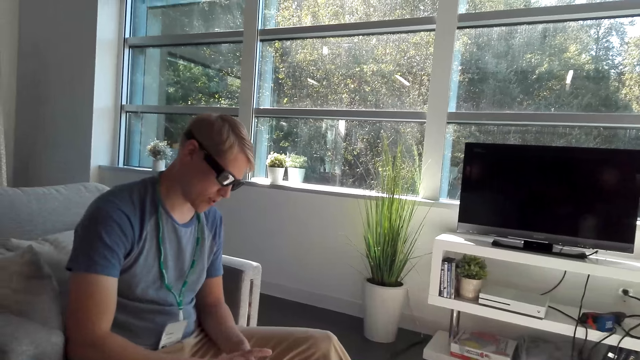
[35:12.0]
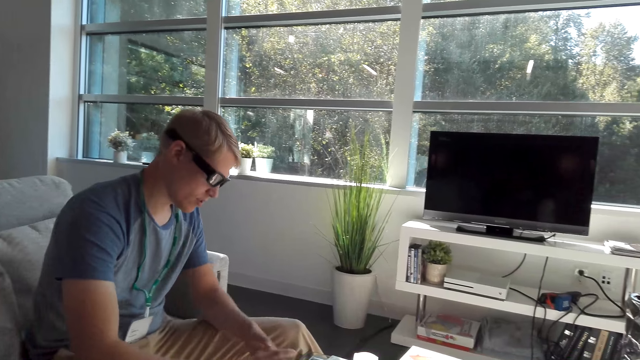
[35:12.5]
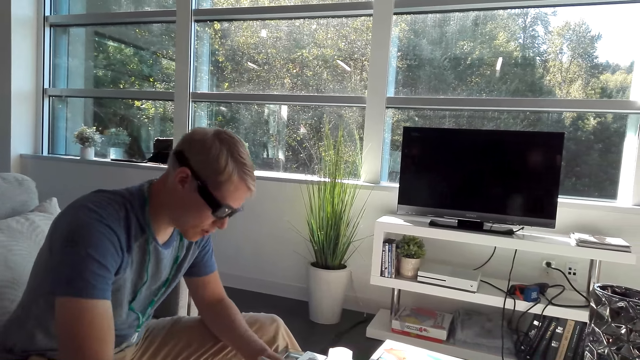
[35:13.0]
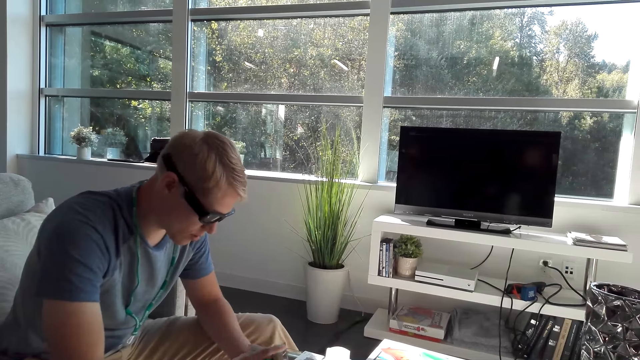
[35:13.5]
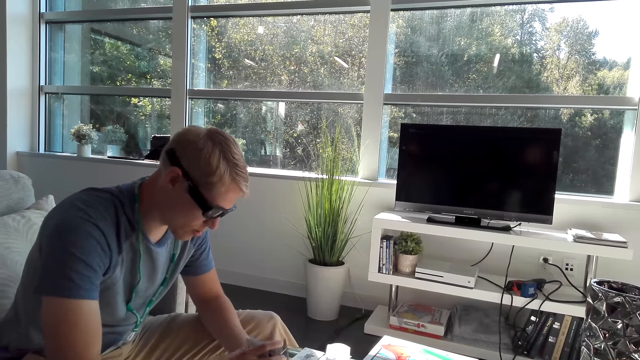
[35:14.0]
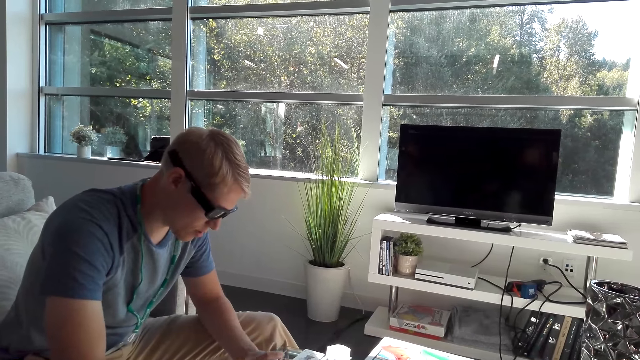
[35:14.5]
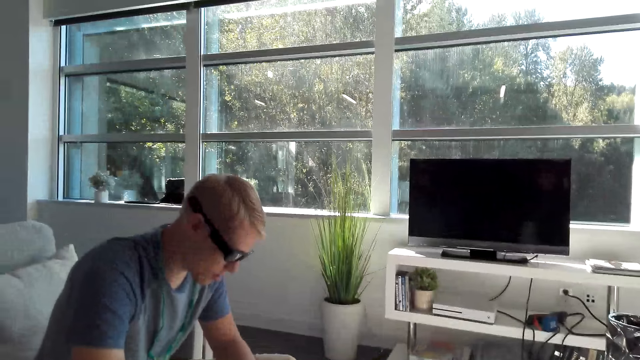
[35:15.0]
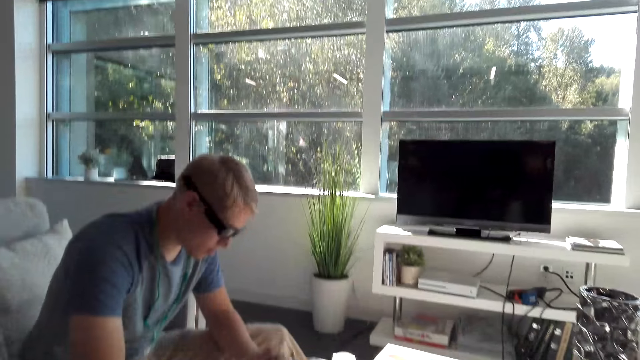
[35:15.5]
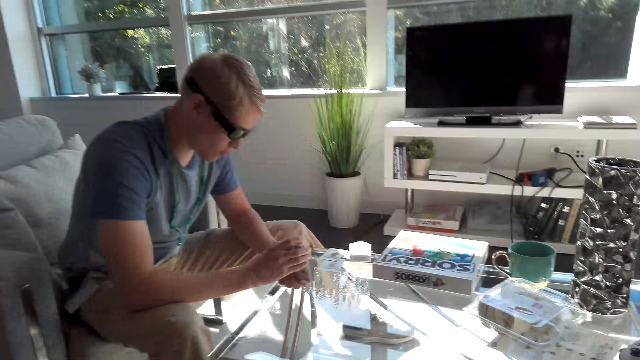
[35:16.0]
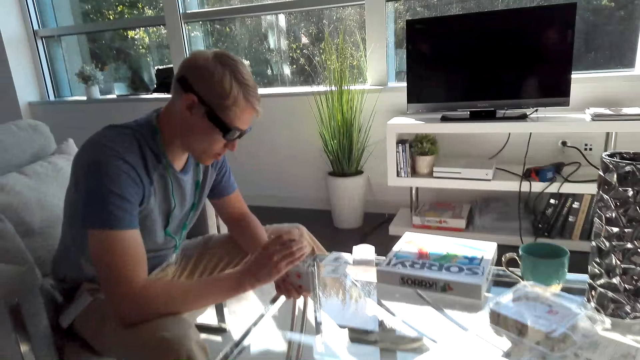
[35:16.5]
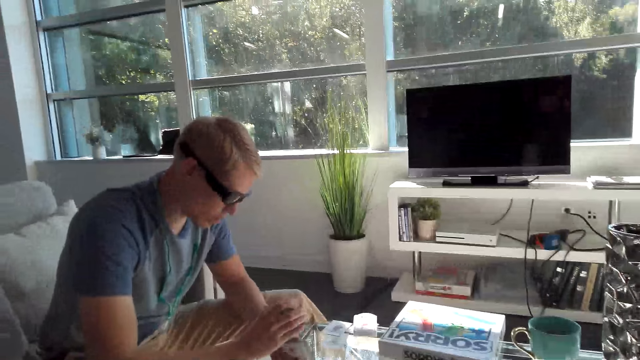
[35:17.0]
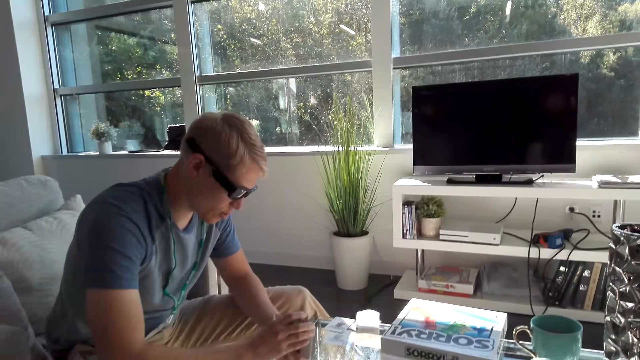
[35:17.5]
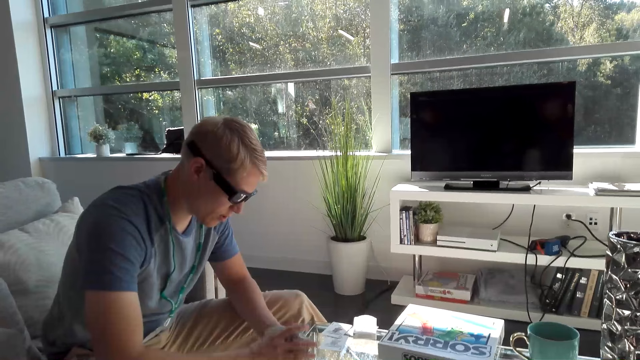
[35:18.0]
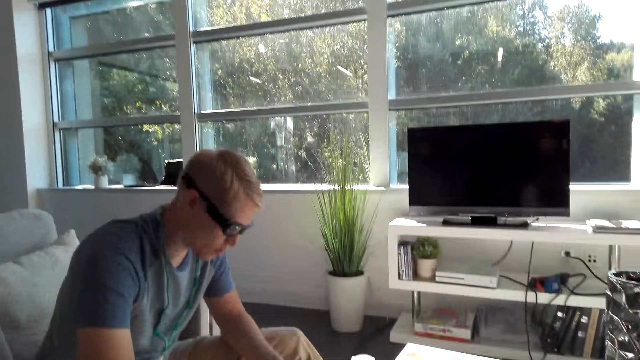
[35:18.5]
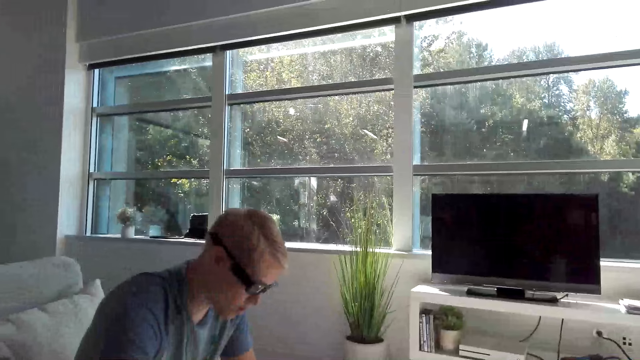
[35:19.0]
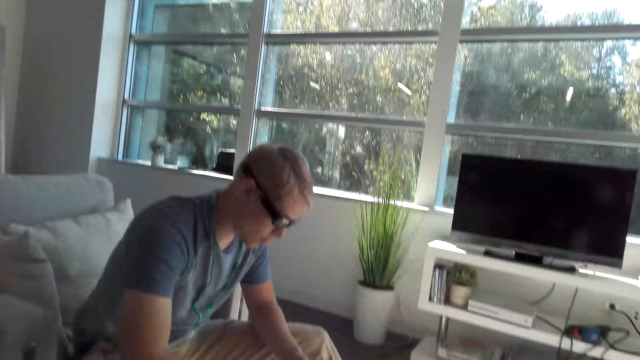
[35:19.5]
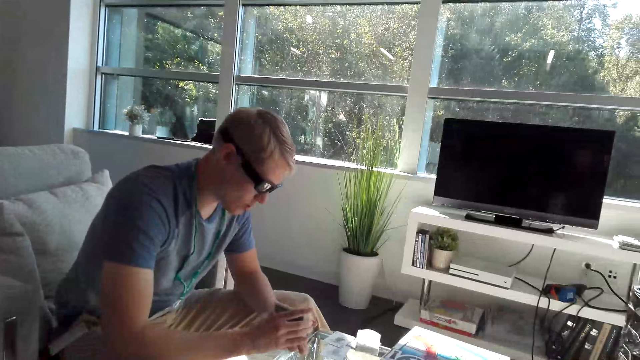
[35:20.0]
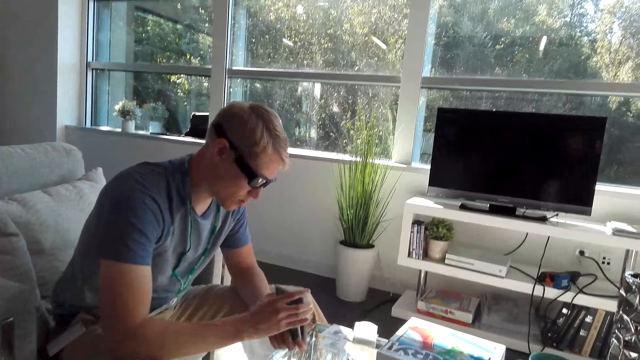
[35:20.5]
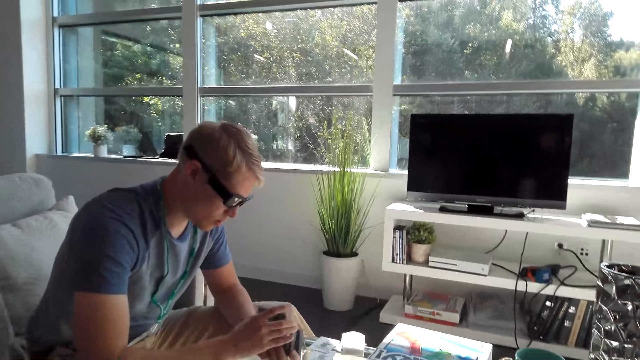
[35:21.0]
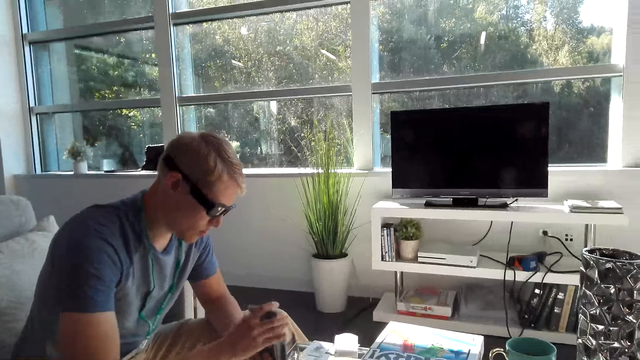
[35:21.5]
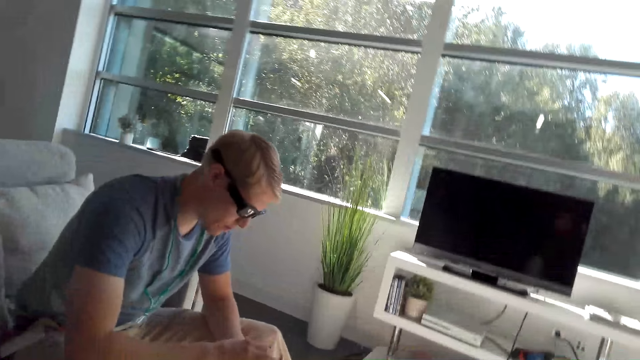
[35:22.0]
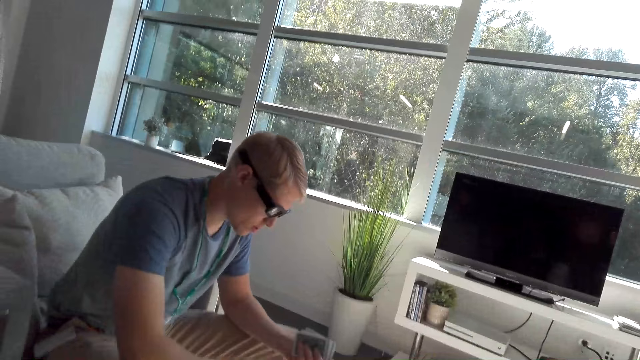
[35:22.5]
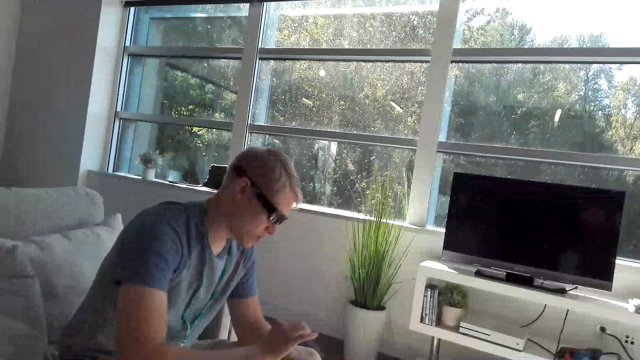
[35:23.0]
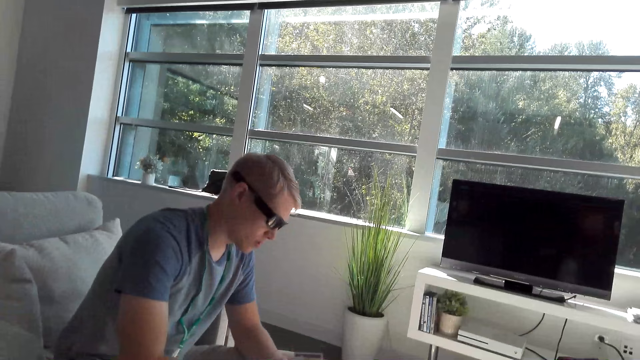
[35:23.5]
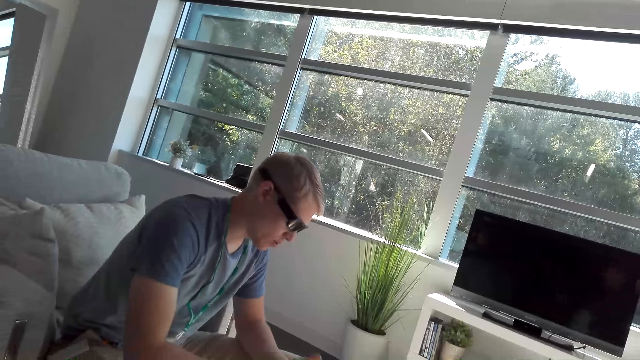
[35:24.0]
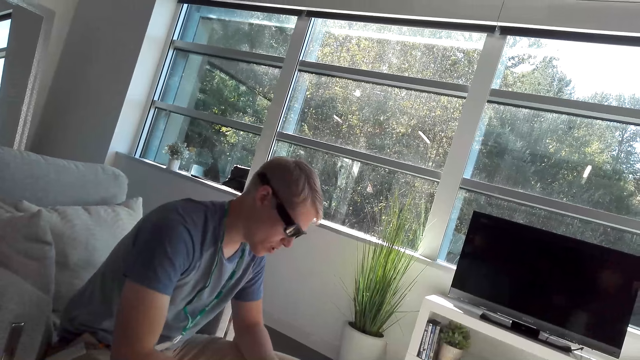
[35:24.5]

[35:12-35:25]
The camera wearer stares at a man. They talk to the man. The man leans on his thighs. The man holds the cards. The man shuffles the cards.

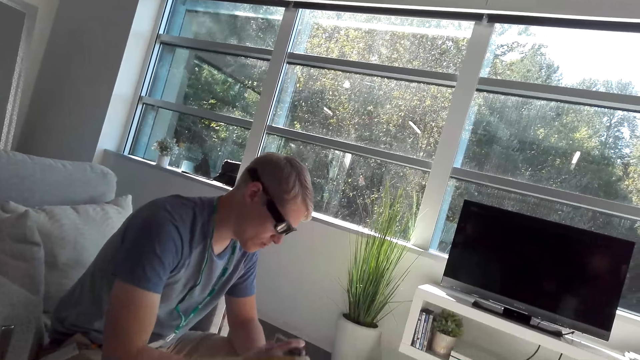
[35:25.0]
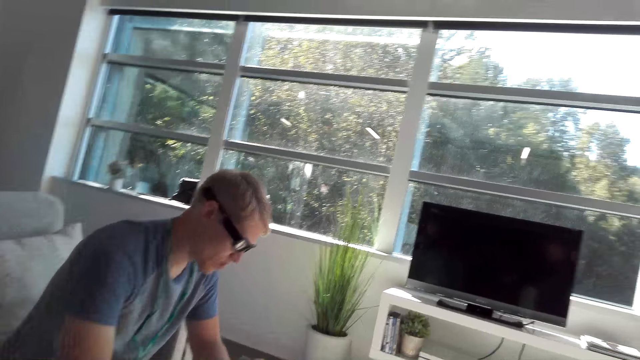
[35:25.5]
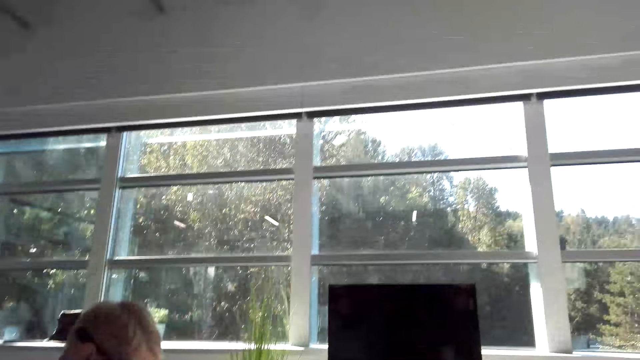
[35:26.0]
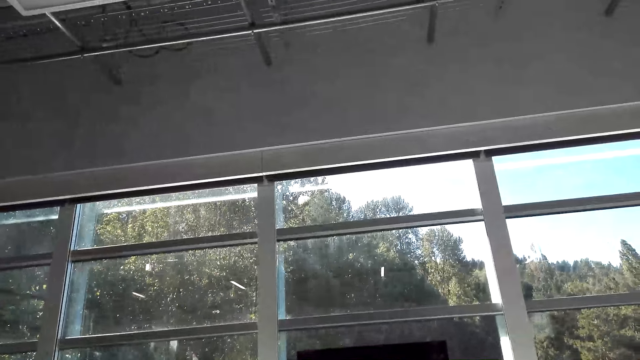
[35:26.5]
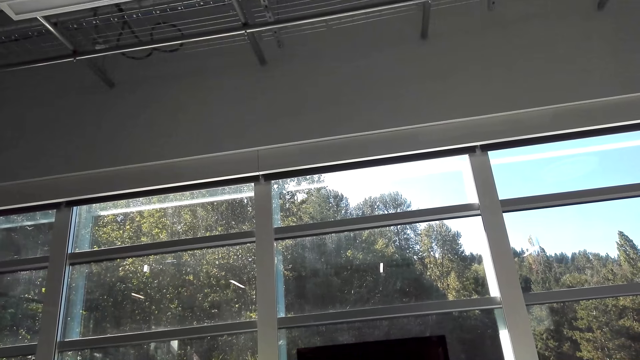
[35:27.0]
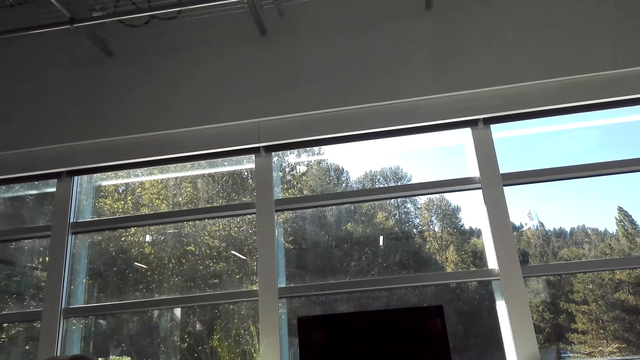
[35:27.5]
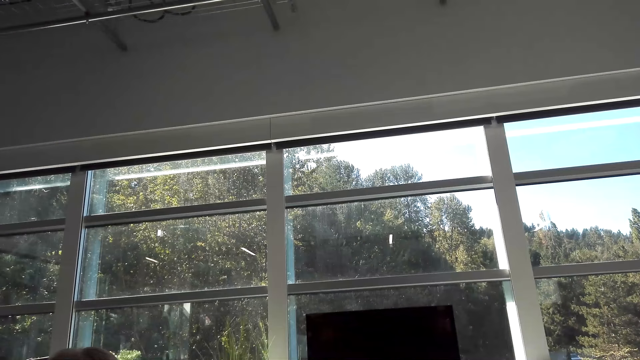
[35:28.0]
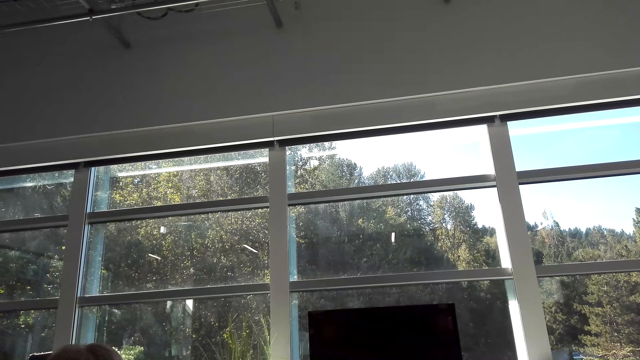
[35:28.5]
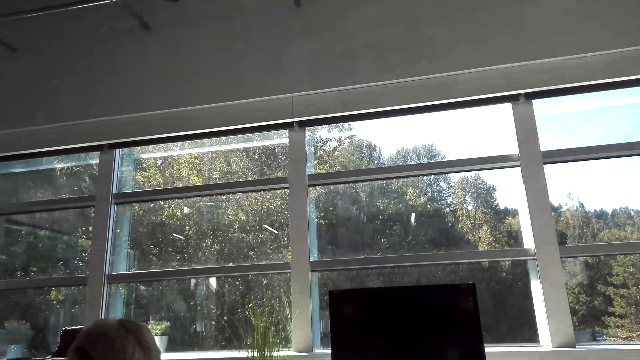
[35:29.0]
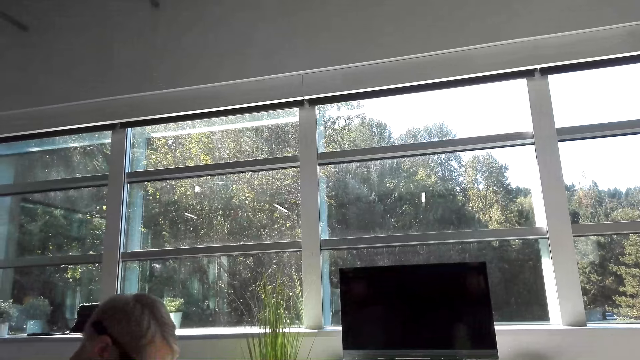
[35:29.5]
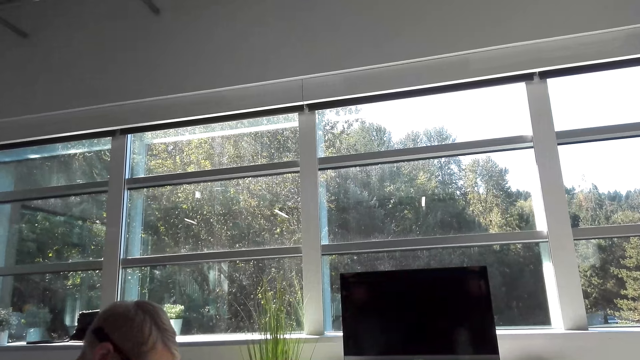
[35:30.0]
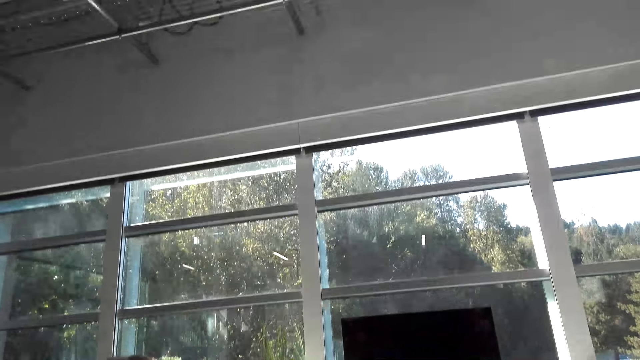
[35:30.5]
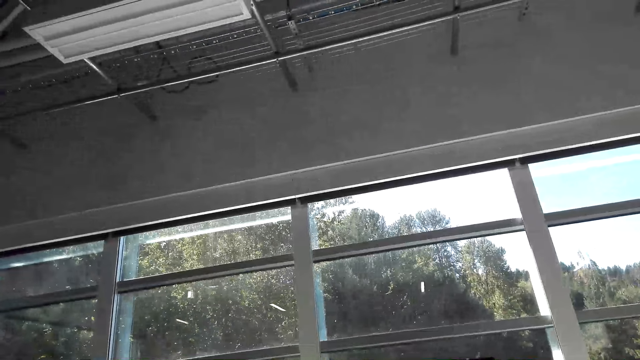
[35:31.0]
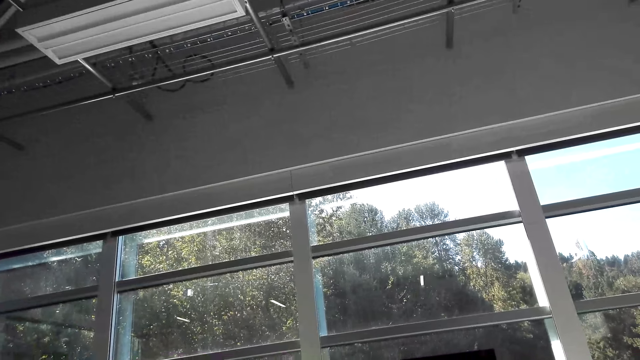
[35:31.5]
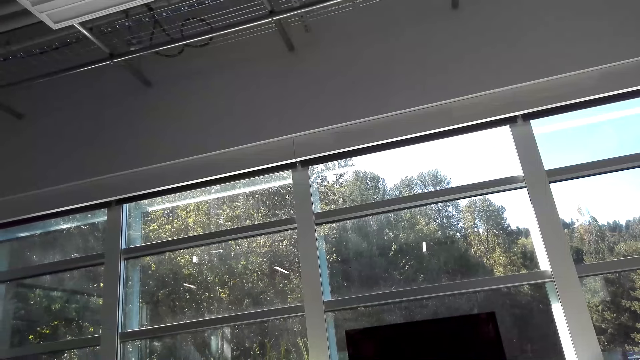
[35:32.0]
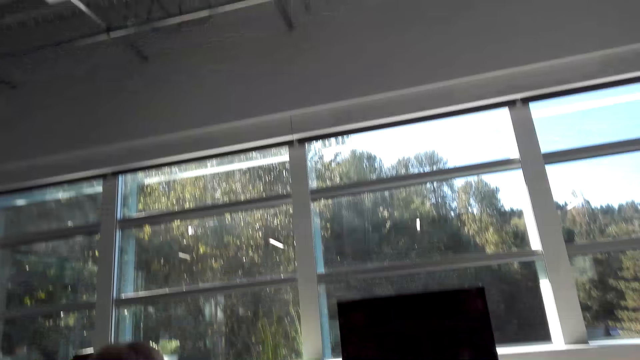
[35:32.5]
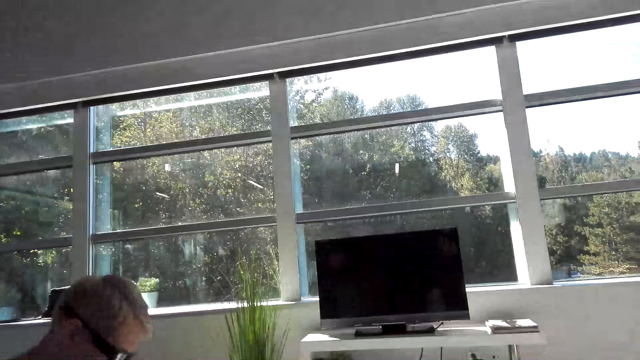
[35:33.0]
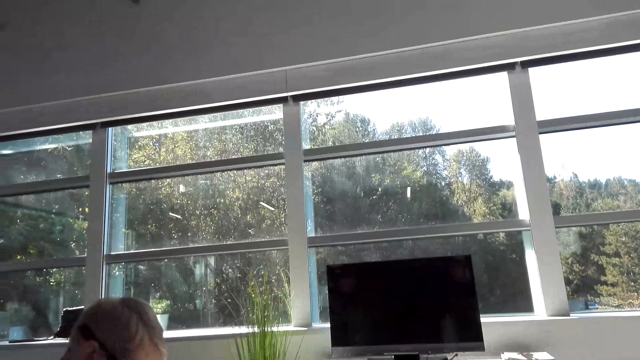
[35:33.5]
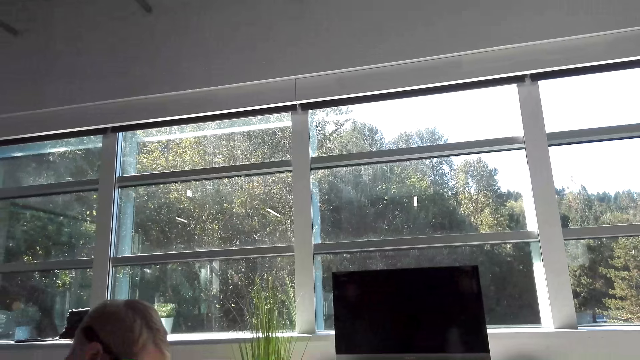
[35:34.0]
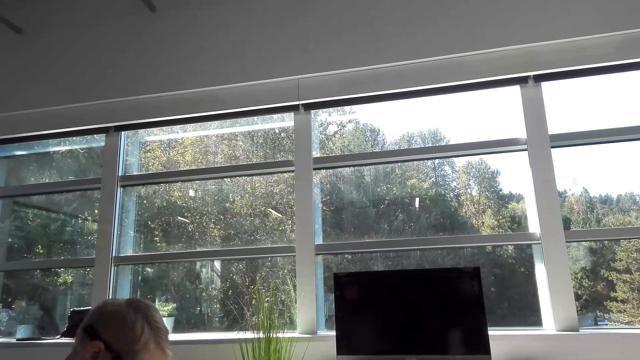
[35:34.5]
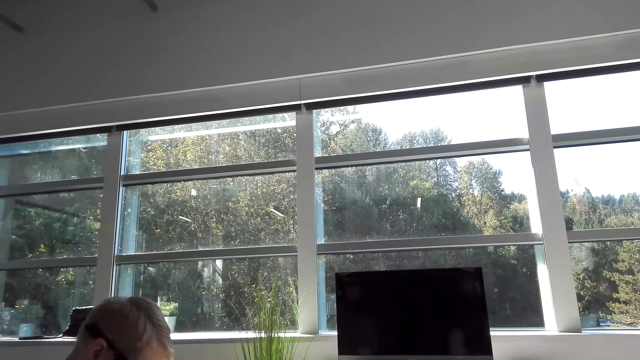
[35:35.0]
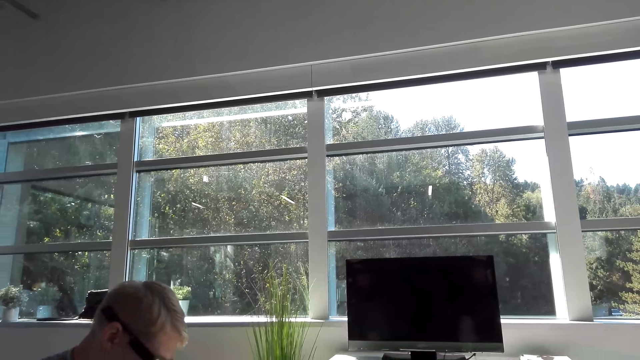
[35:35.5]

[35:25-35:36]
The camera wearer looks around the apartment. They talk to a man.
